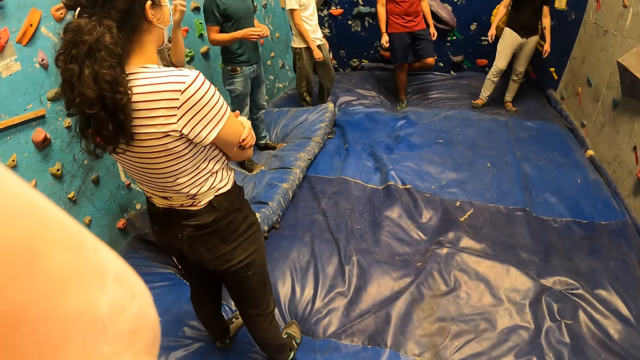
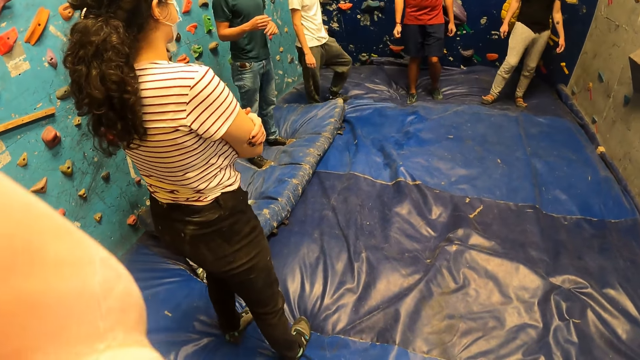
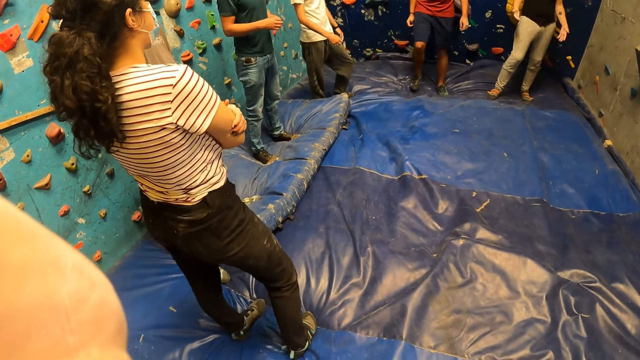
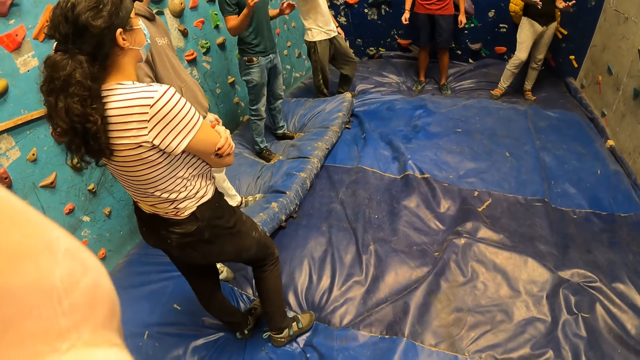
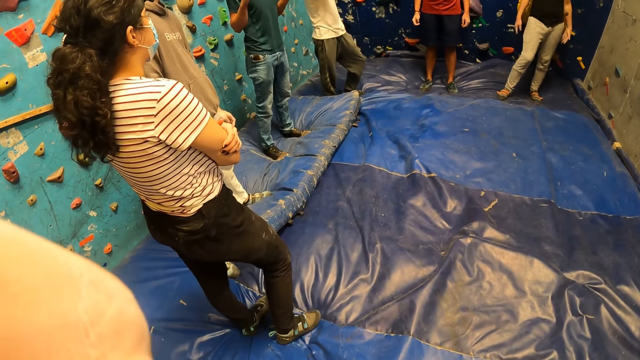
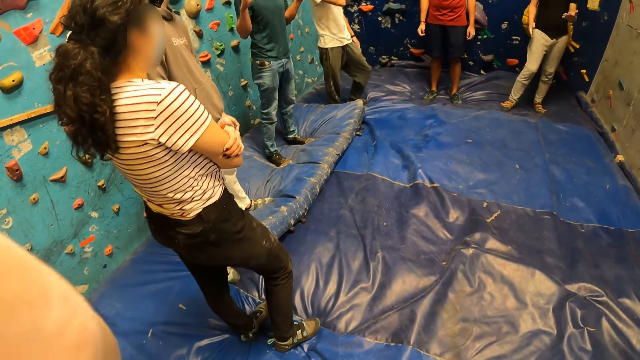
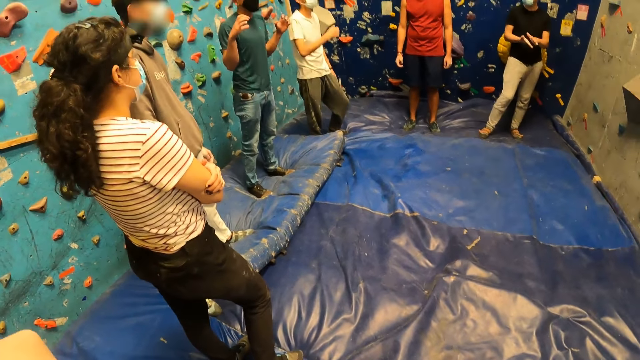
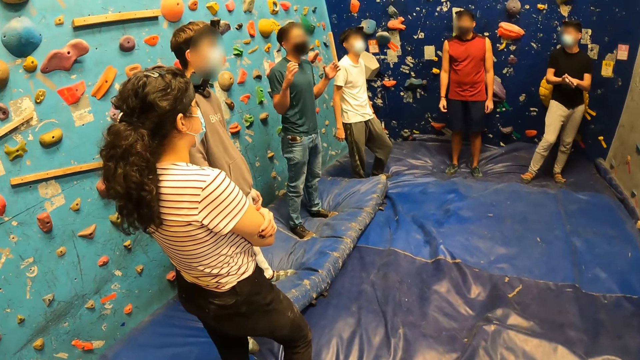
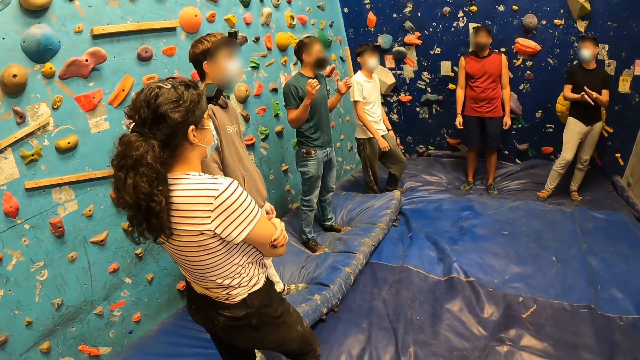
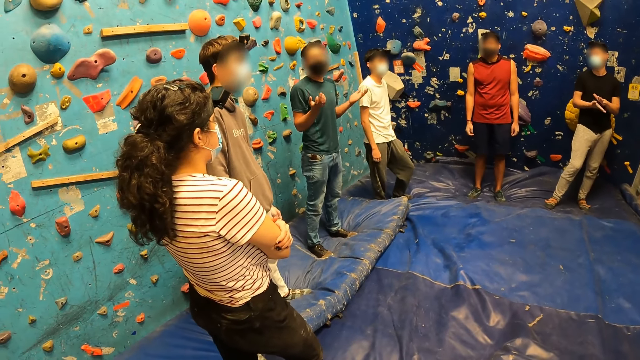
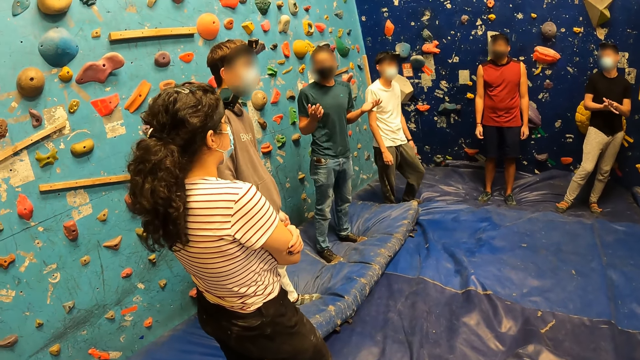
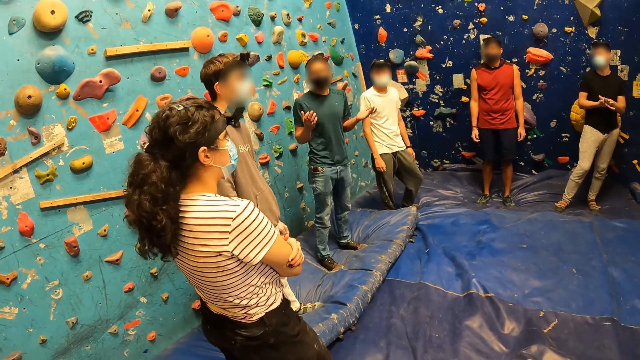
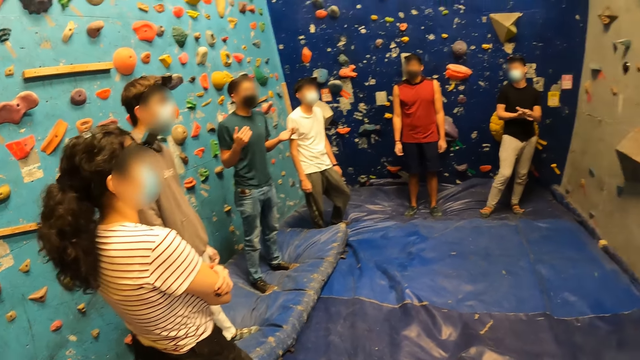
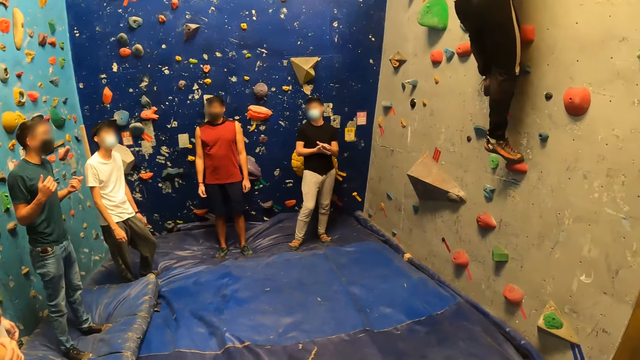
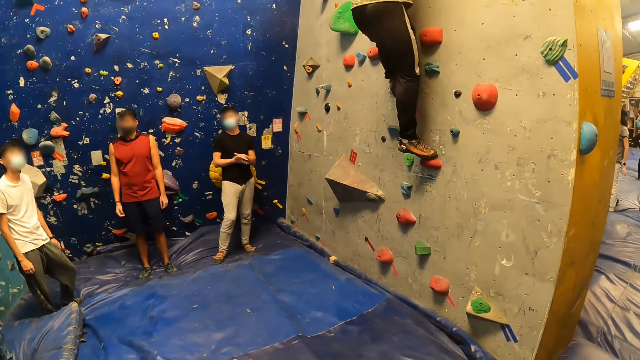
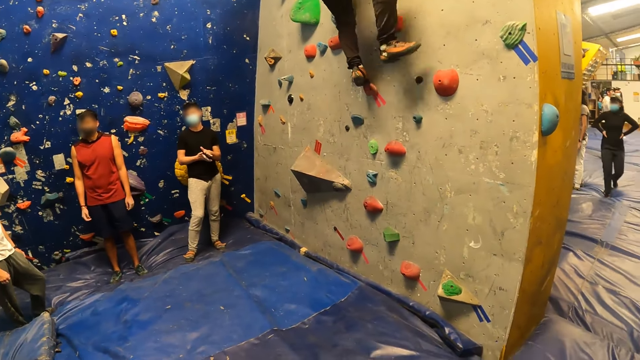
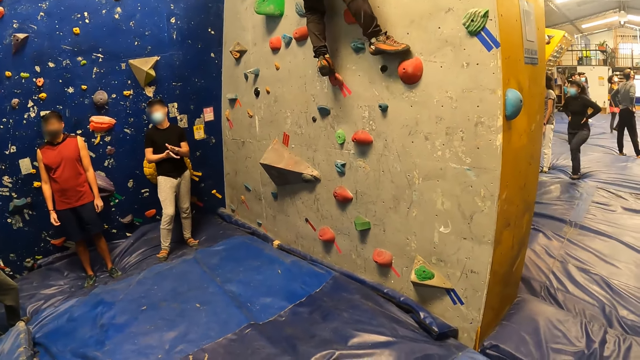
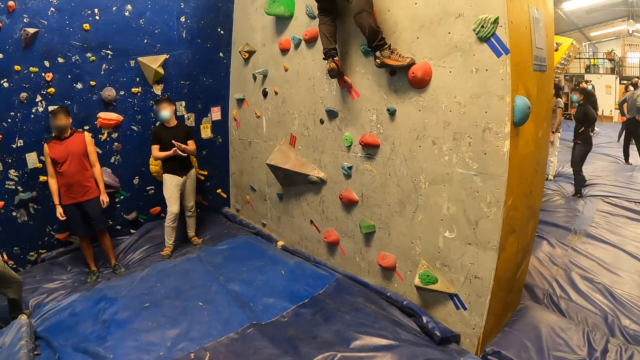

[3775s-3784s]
A man holds hands. The man claps his hands. The camera wearer looks round the room.

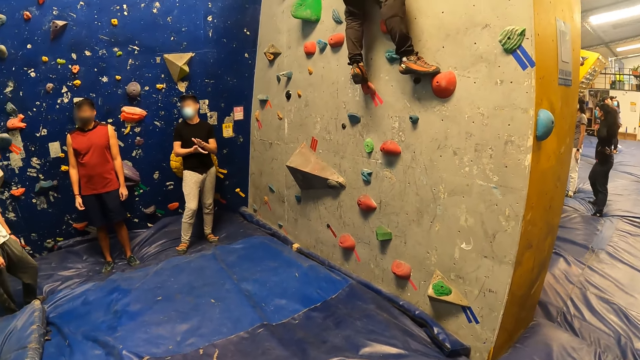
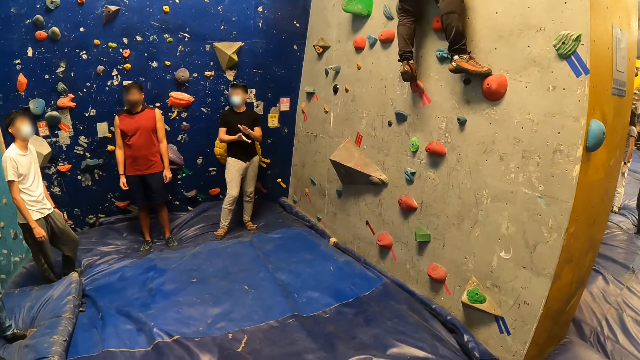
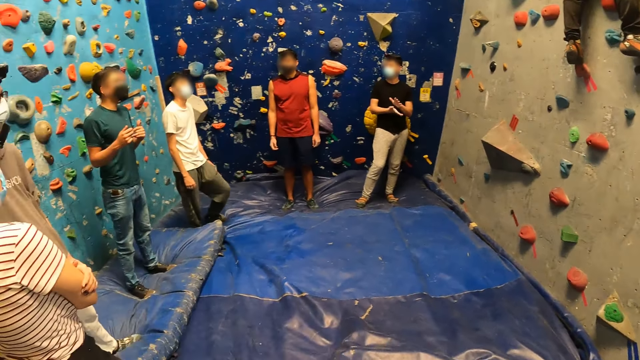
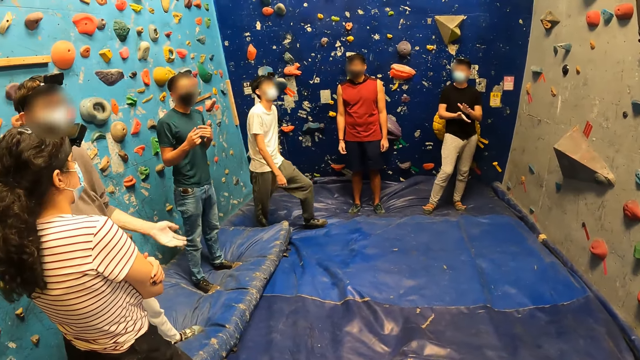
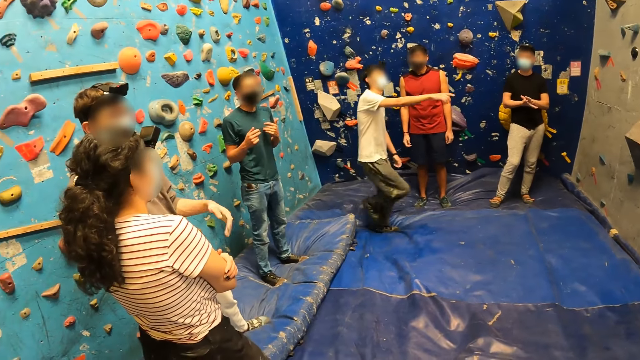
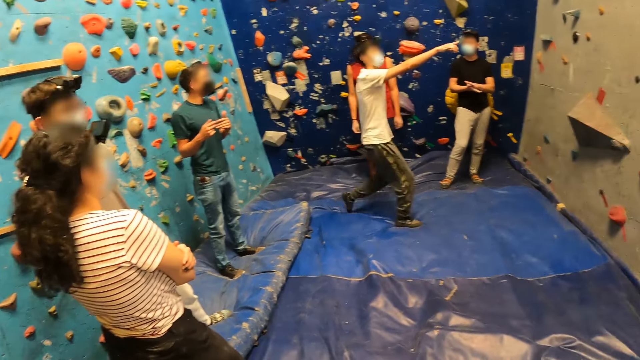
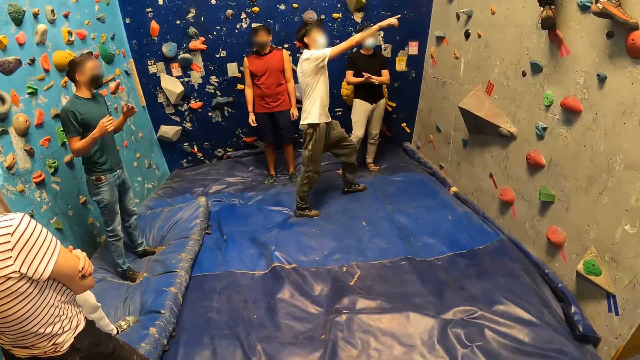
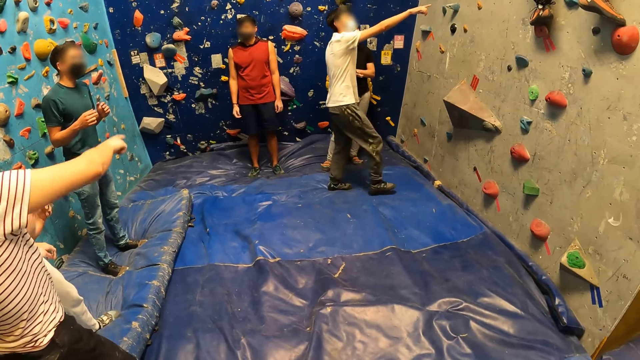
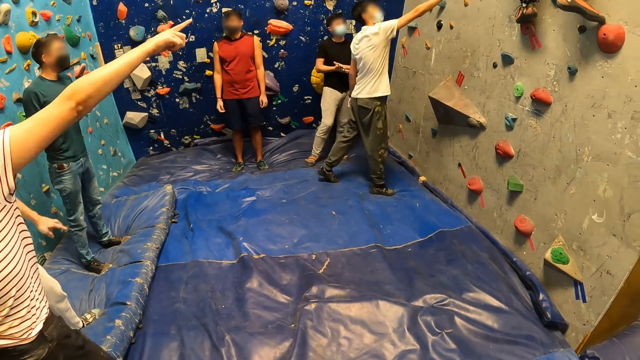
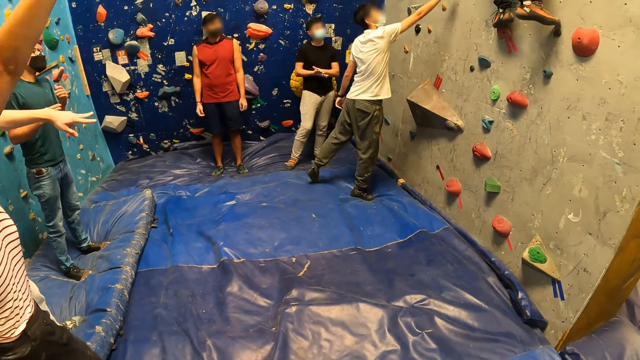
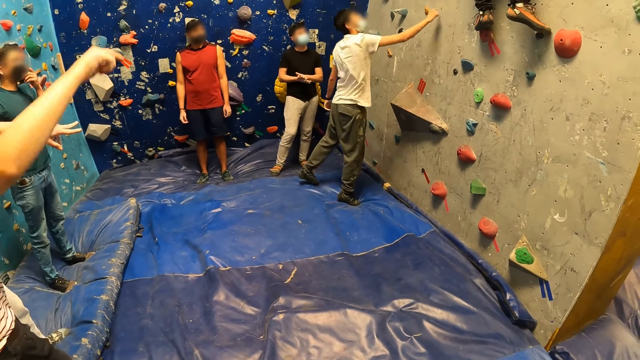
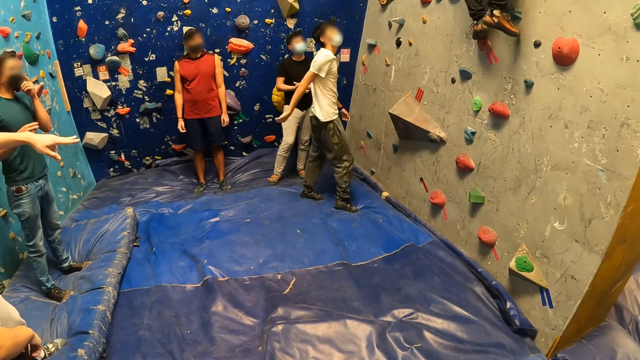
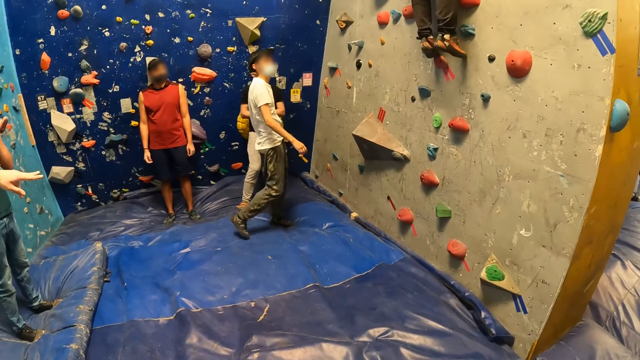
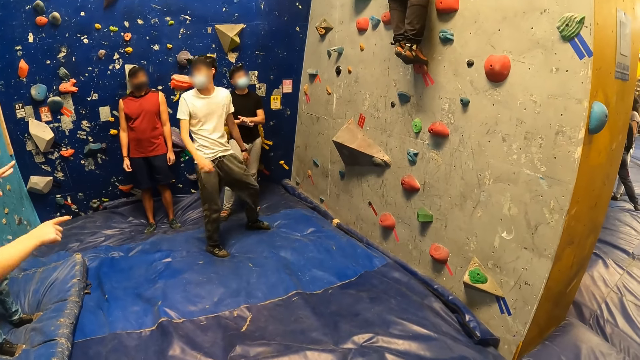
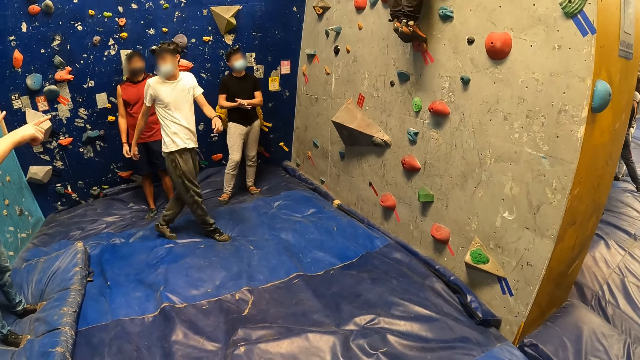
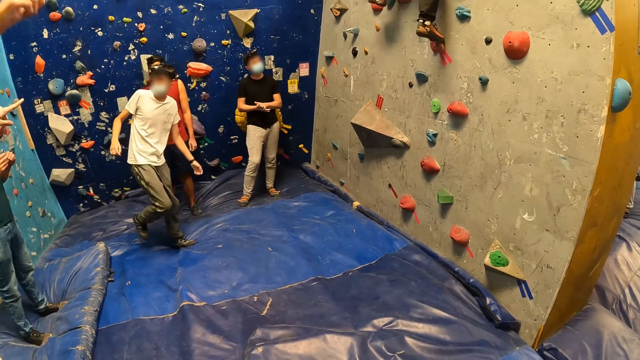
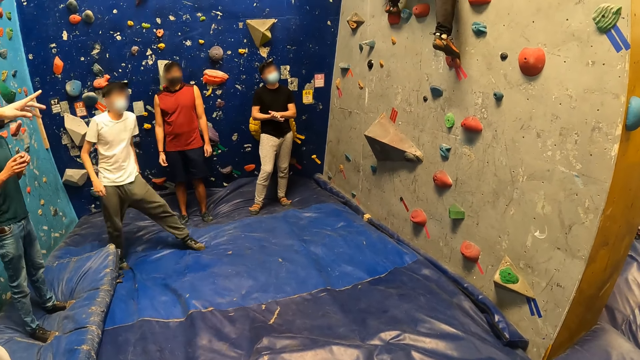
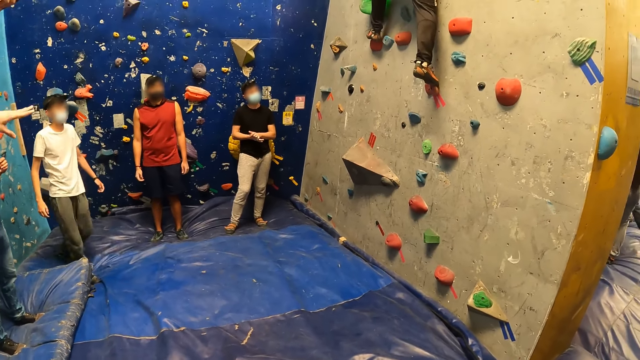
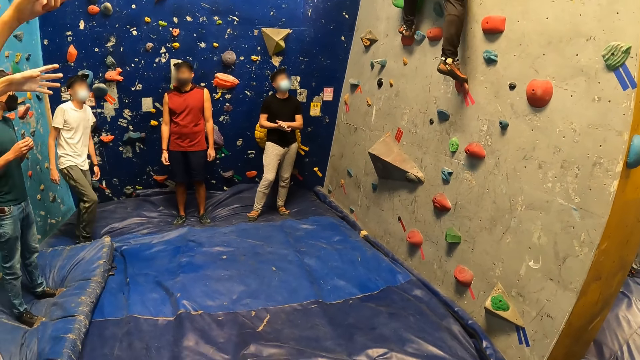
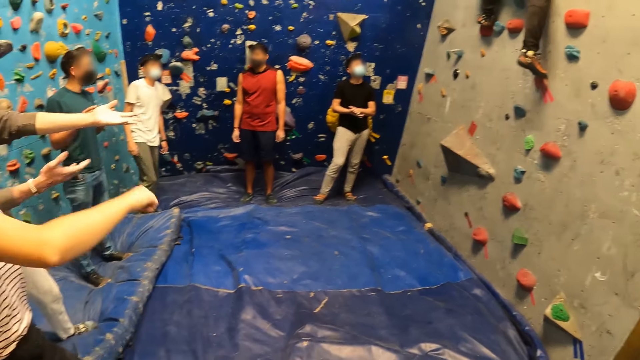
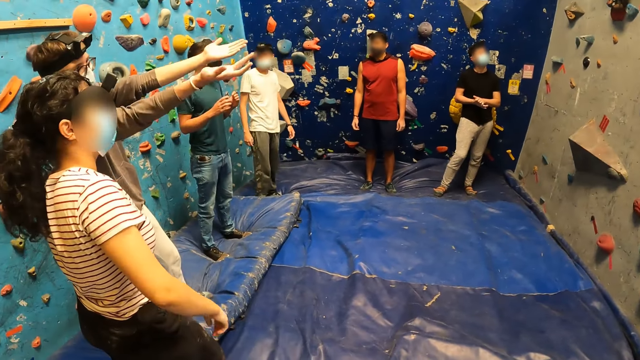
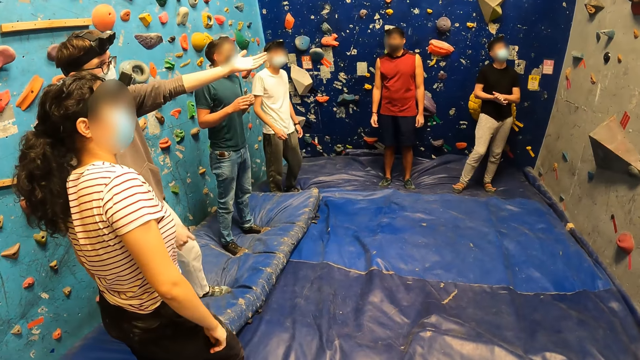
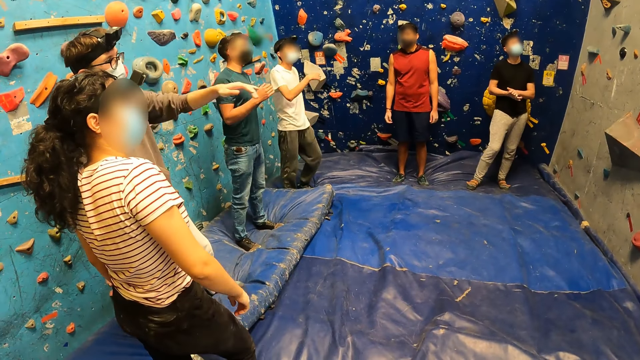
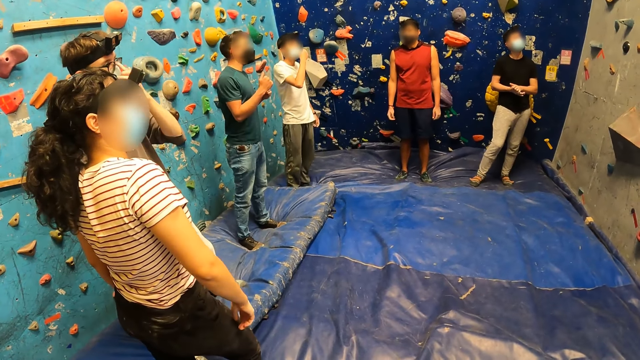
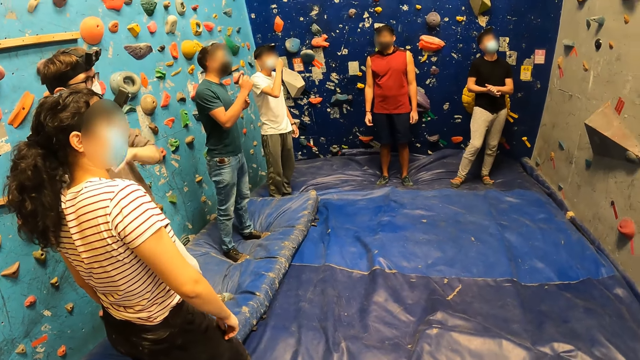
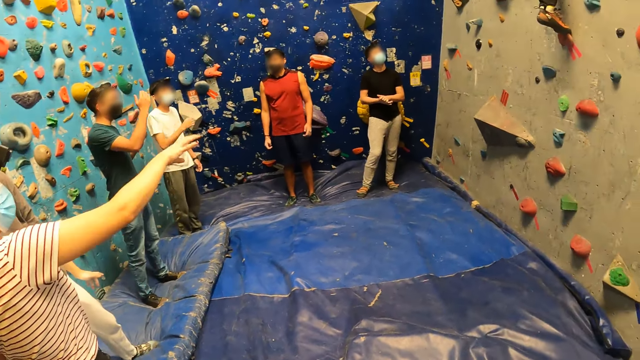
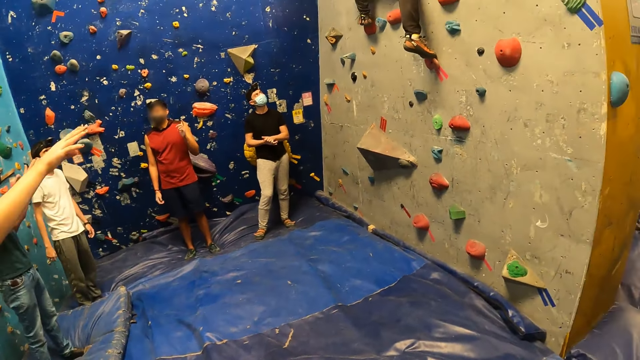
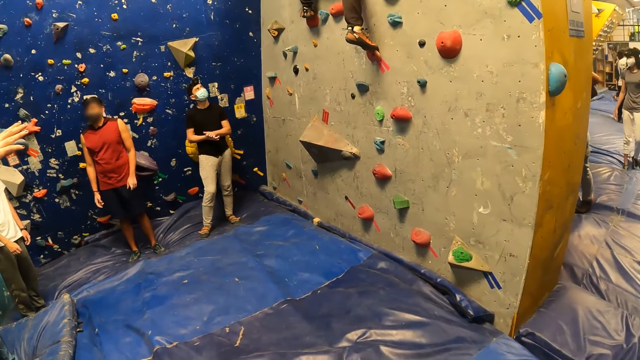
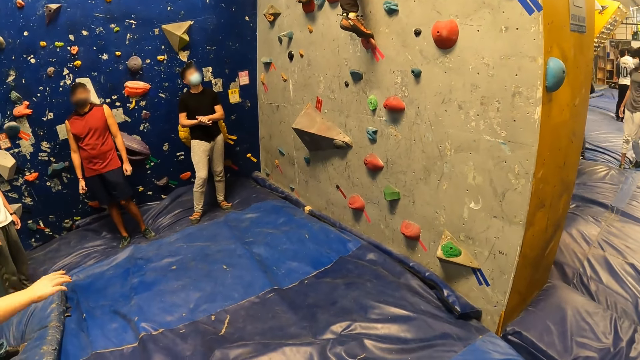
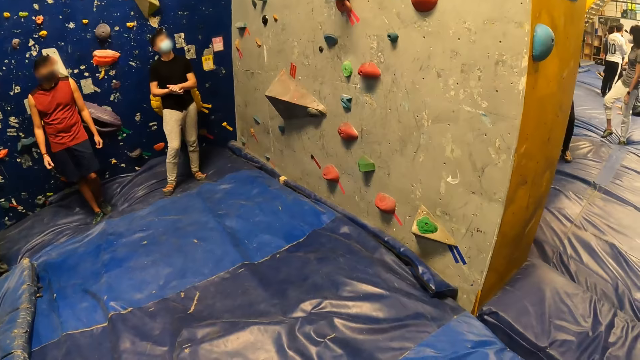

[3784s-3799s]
A person walks in the room. The person points at the wall. Another person interacts with a third person. Another person points at the wall. A man touches his face with his right hand. Another person moves the hand.
